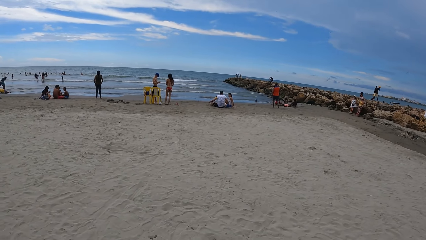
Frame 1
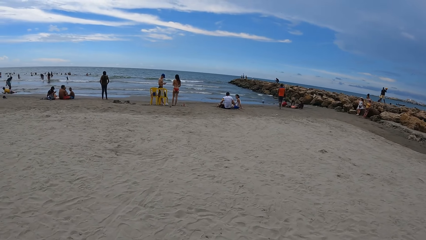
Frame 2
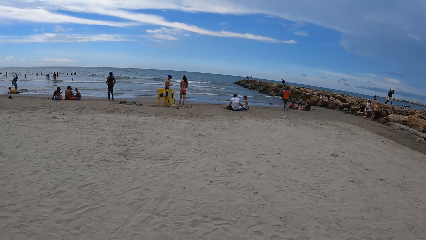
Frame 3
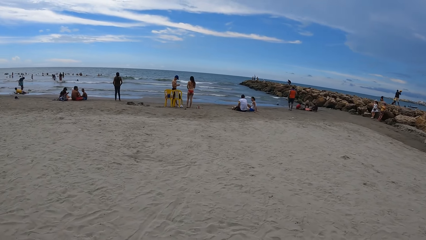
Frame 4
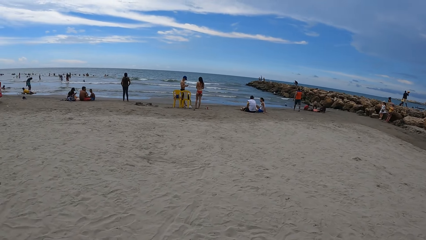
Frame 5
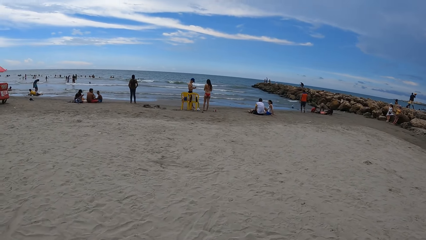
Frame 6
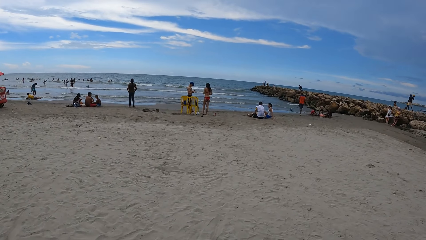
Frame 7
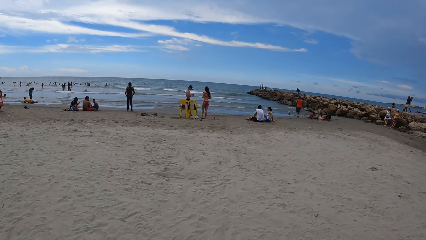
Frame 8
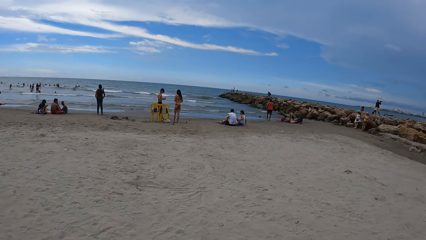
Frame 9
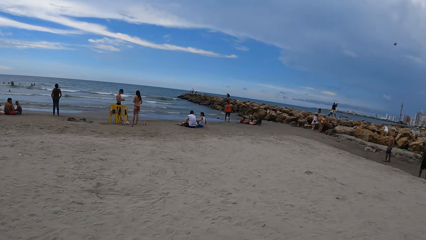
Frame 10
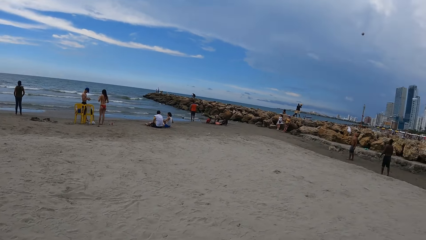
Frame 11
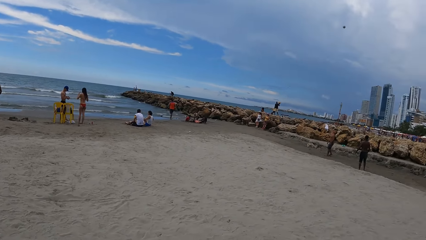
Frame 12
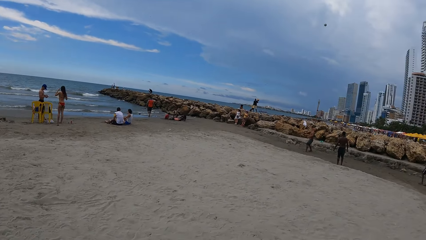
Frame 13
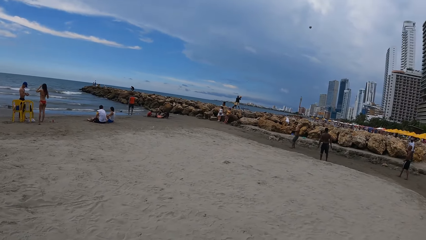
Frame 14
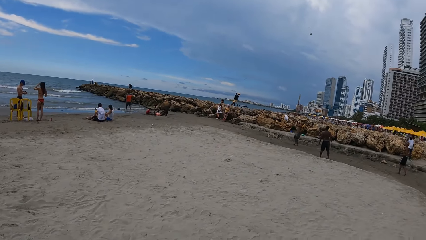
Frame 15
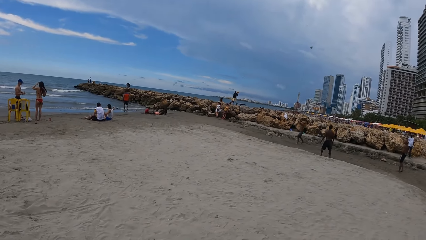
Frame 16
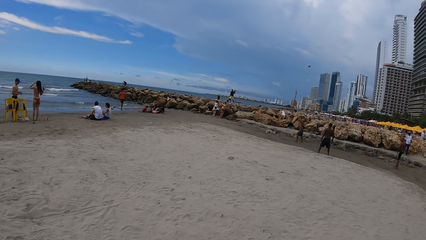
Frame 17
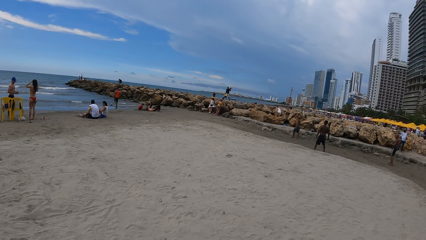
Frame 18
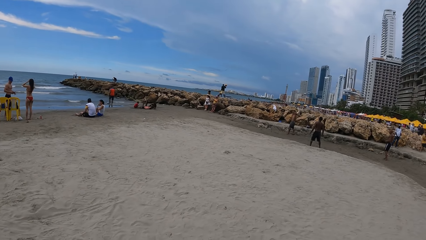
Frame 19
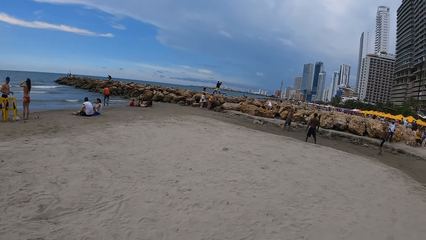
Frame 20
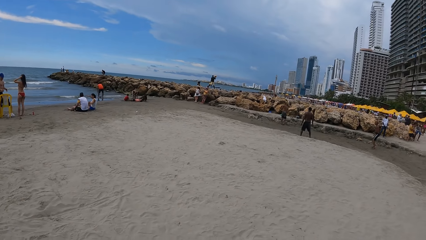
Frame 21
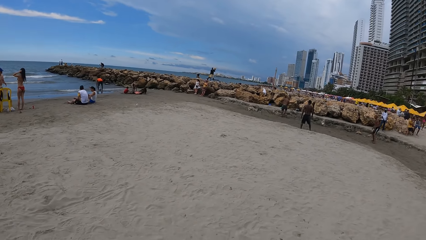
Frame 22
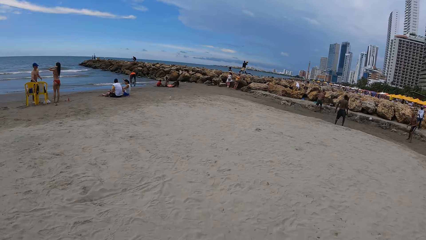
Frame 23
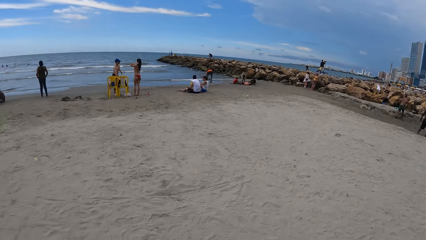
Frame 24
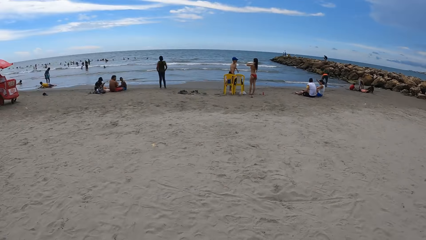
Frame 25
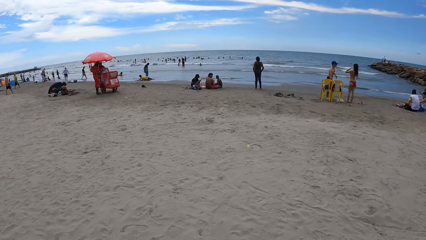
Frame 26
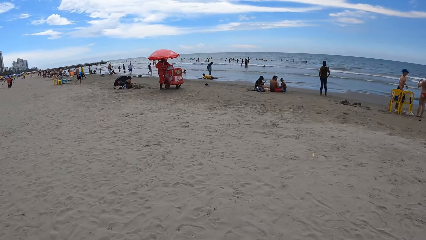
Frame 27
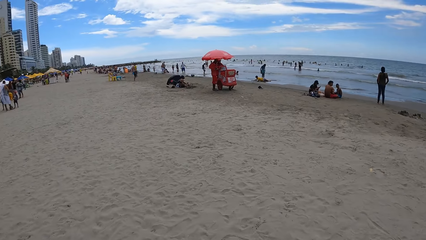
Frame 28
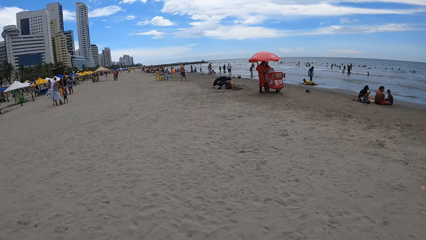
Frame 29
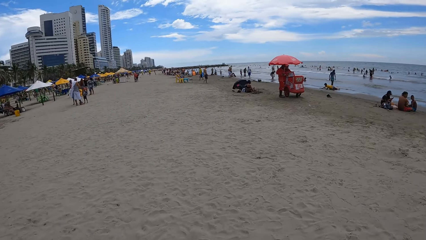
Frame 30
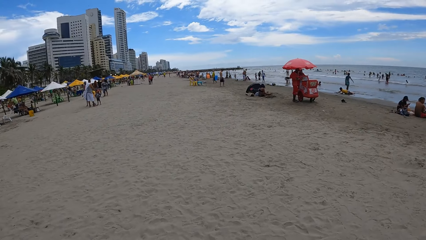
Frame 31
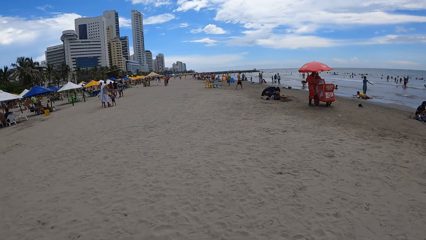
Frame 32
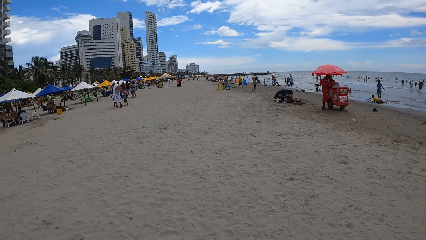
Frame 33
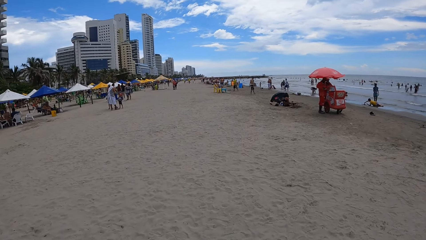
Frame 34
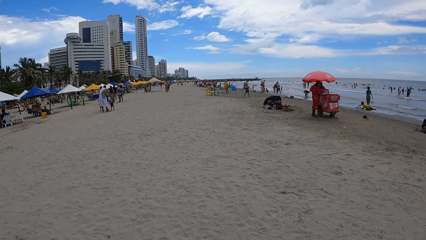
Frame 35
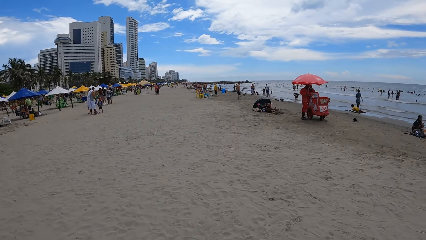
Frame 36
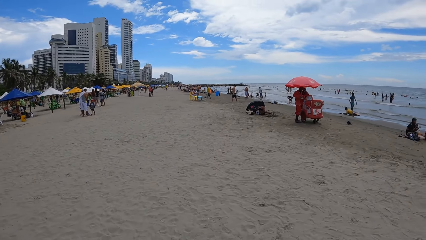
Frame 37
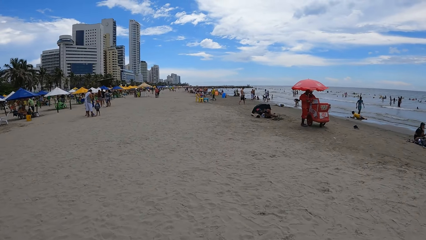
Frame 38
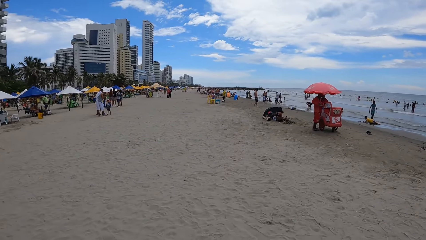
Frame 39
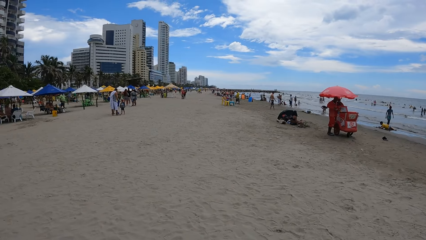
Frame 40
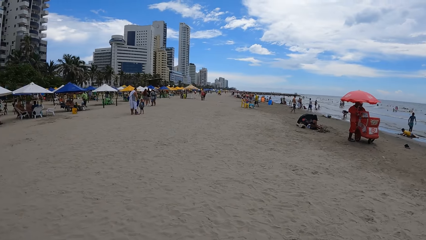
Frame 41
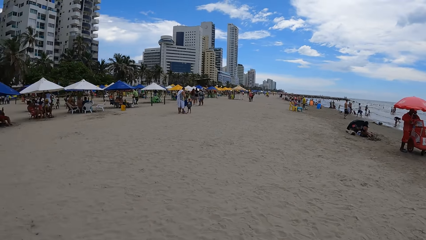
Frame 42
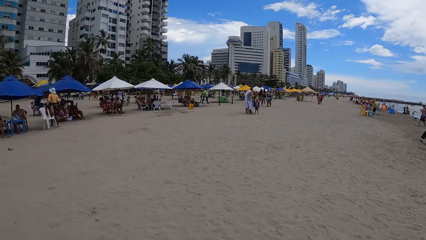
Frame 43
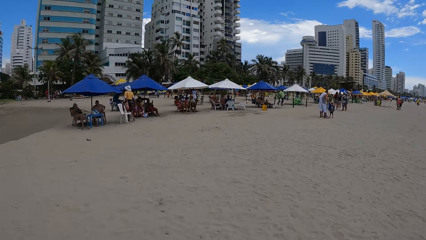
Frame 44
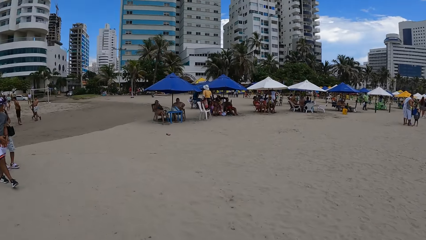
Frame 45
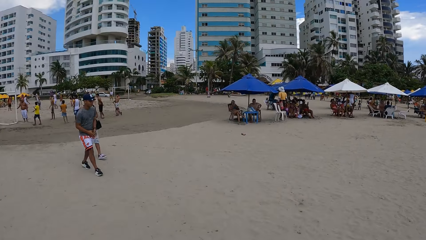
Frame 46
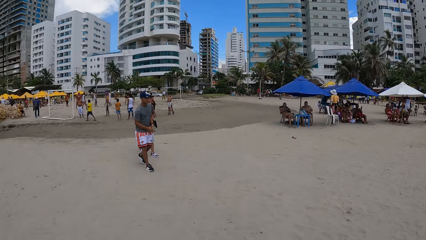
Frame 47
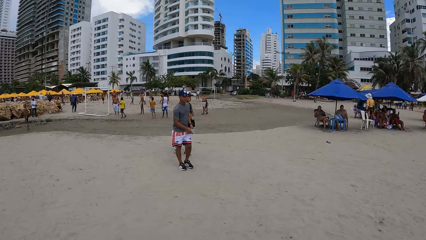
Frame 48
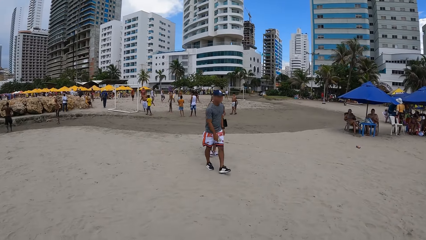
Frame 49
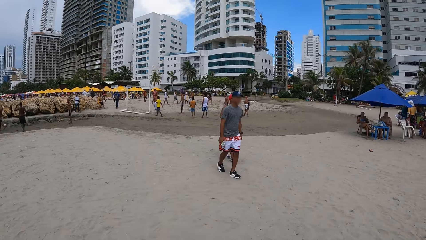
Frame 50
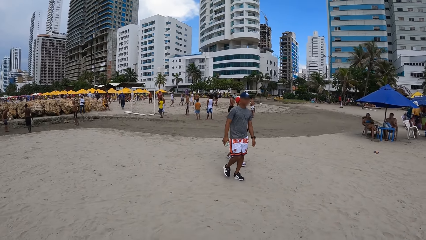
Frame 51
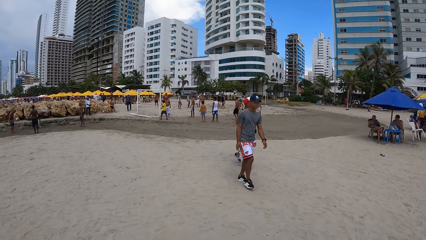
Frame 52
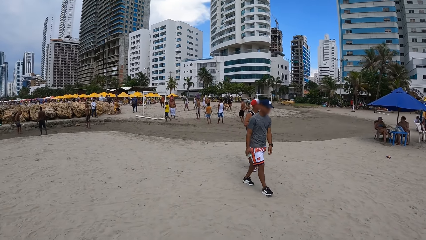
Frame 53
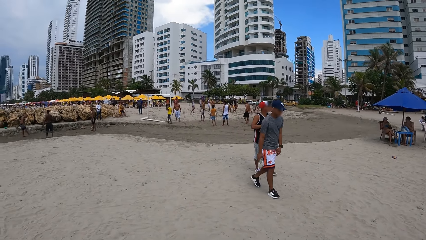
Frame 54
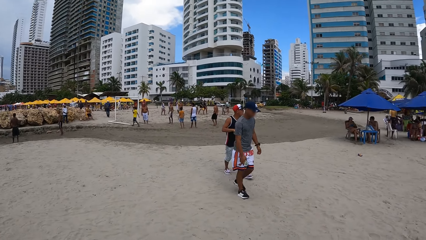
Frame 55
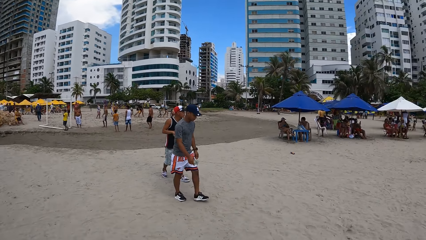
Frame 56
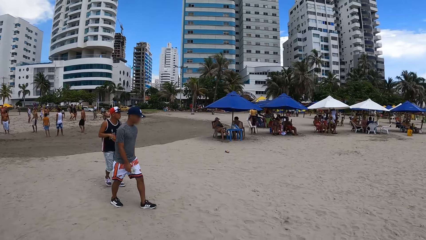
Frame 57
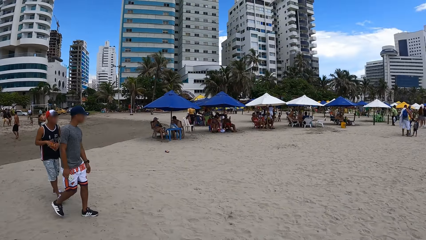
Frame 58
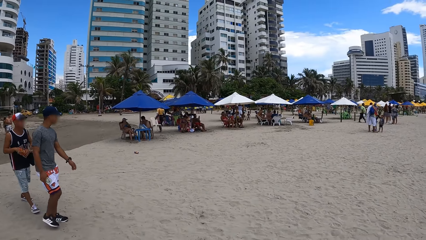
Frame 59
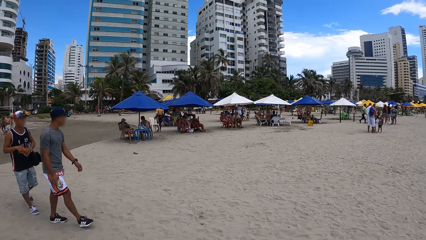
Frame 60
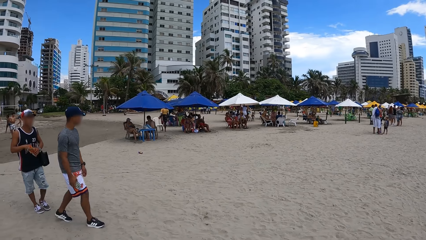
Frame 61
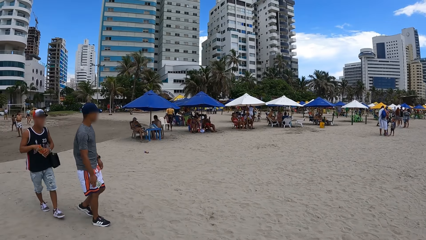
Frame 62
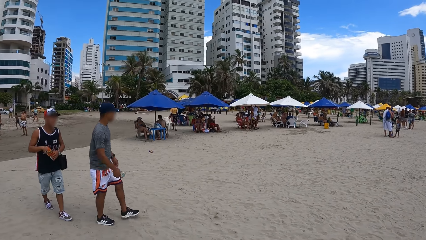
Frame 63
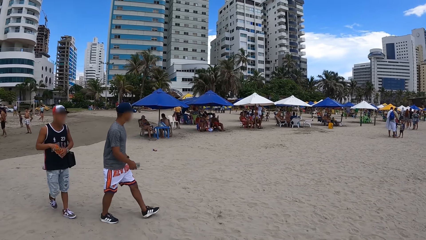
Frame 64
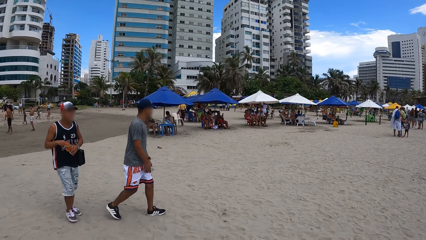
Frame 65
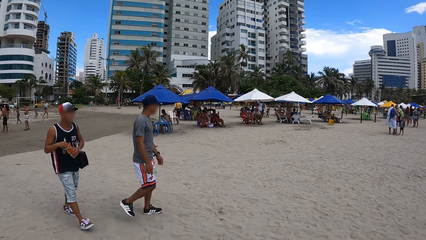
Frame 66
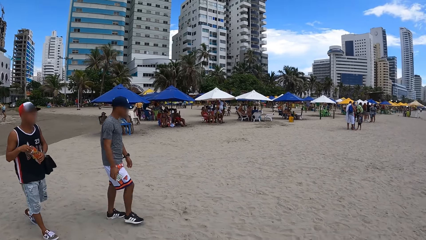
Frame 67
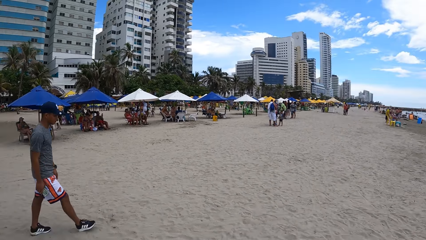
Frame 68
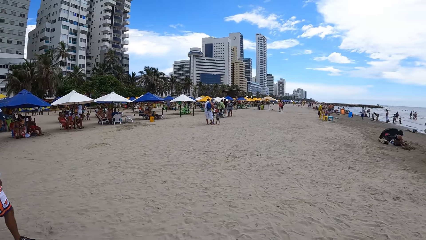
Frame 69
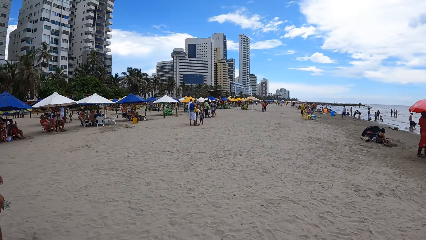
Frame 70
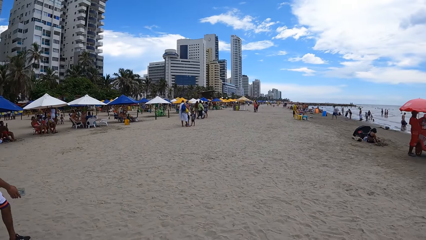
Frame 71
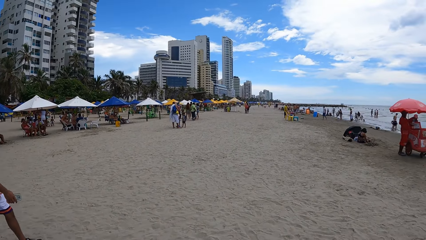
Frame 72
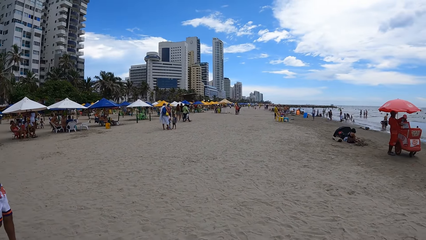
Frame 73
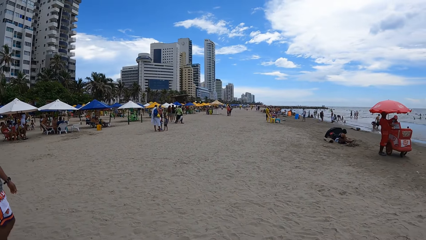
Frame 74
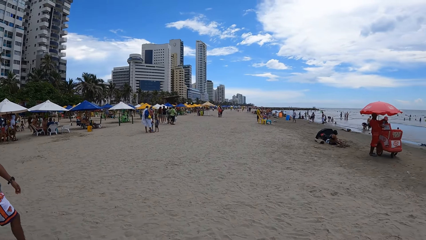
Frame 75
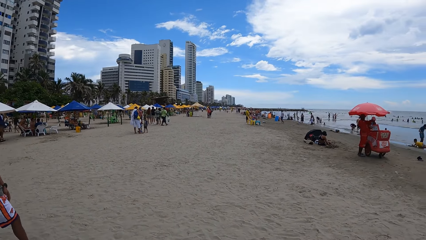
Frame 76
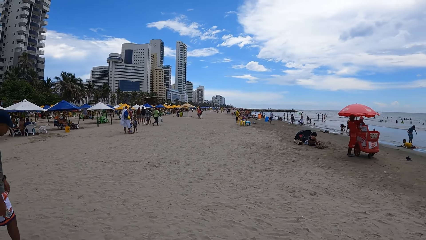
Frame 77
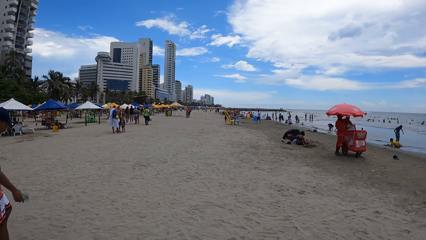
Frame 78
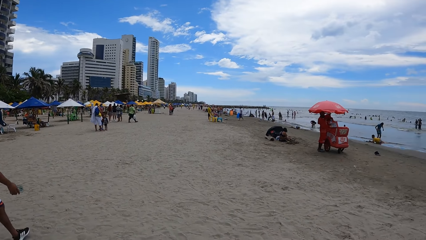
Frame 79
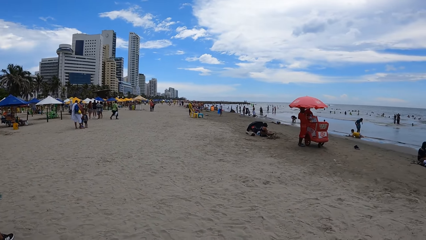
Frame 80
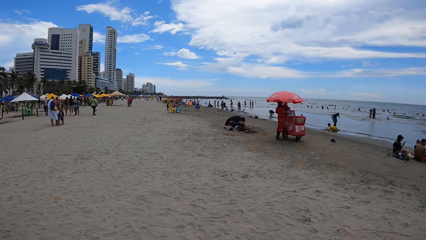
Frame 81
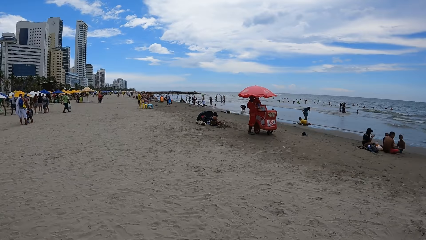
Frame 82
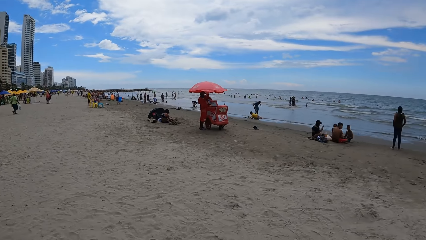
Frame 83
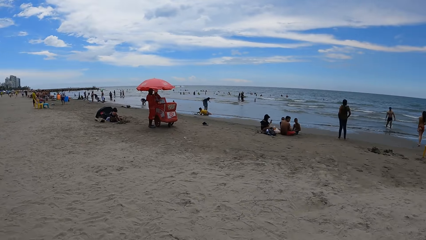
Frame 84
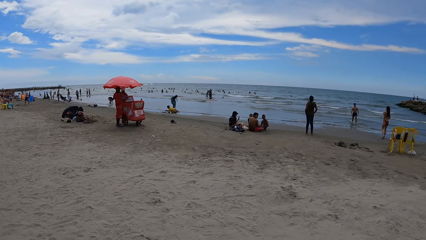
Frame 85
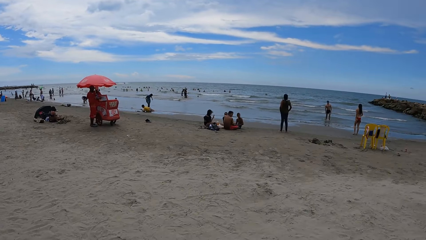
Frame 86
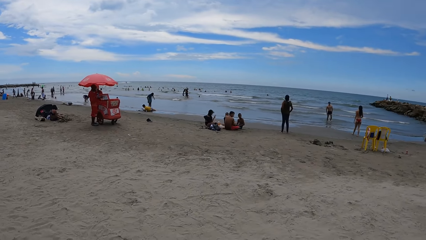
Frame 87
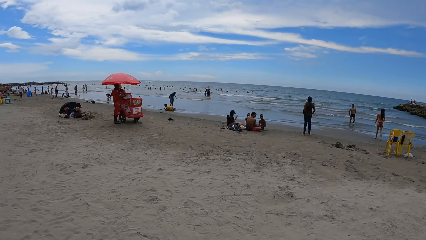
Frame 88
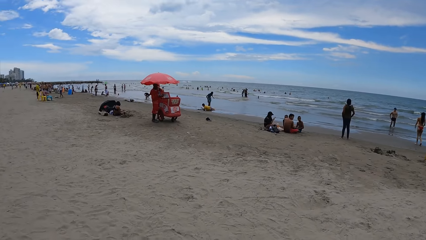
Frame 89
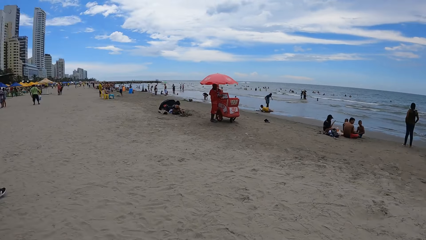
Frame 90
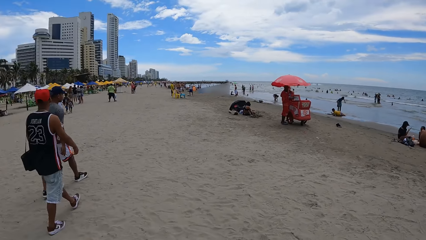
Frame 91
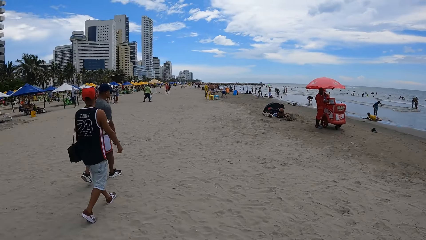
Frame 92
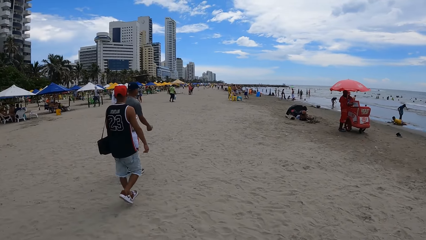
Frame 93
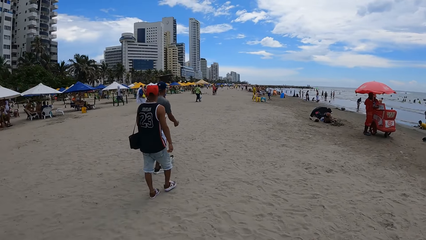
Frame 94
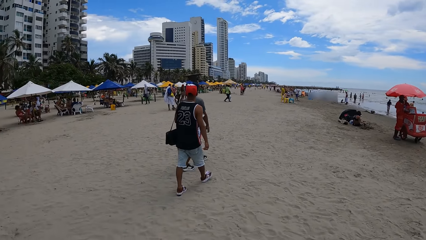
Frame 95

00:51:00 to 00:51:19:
The camera wearer walks ahead. They look around. They look around again.
